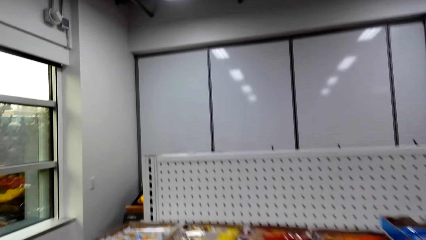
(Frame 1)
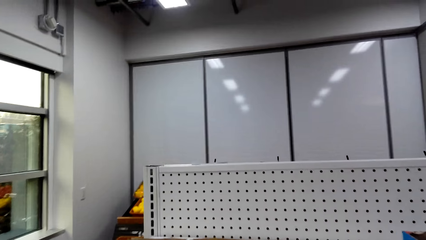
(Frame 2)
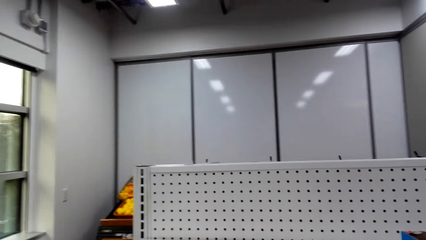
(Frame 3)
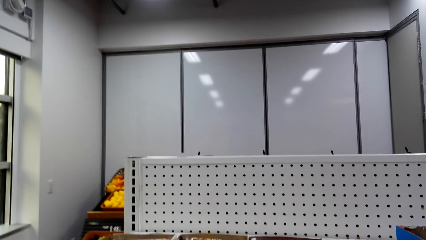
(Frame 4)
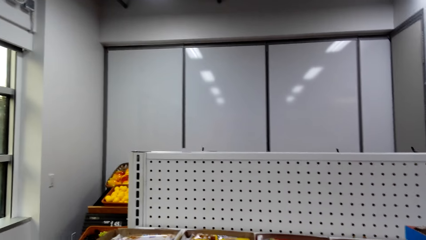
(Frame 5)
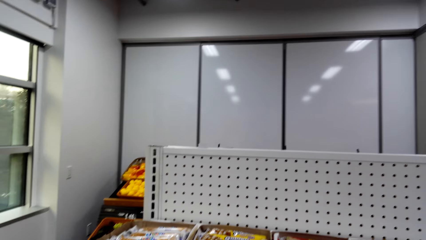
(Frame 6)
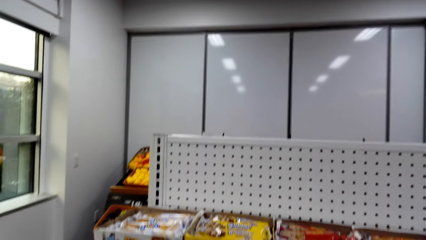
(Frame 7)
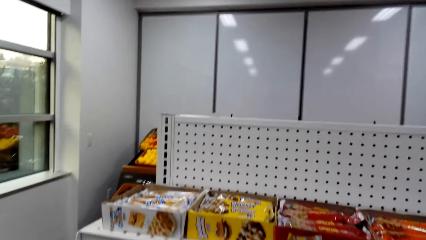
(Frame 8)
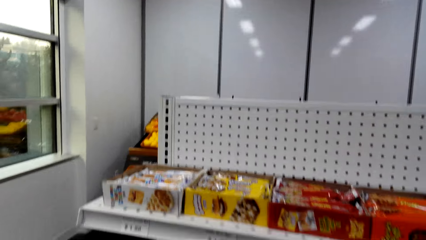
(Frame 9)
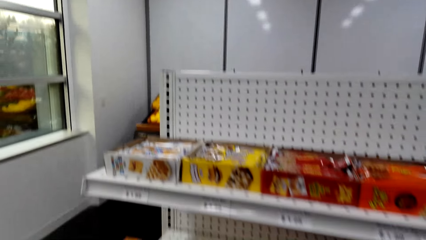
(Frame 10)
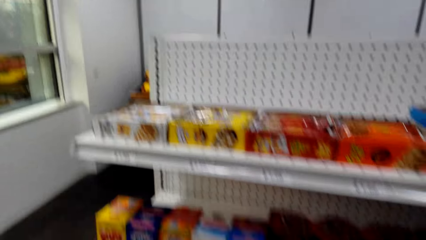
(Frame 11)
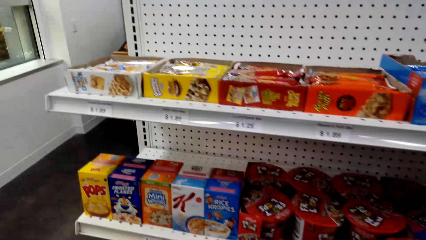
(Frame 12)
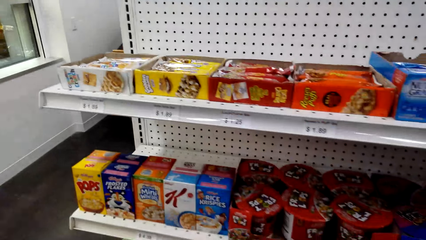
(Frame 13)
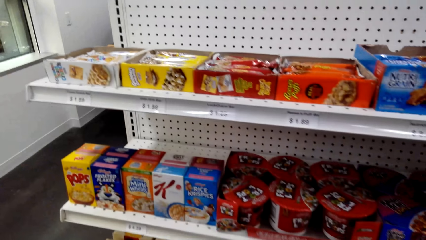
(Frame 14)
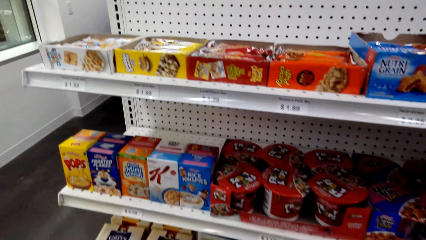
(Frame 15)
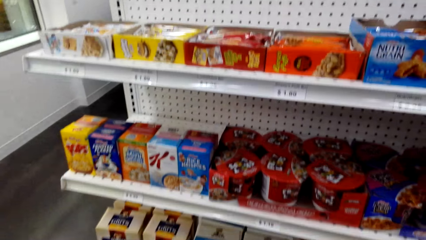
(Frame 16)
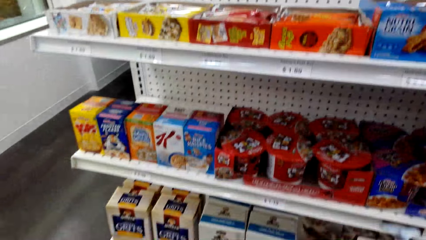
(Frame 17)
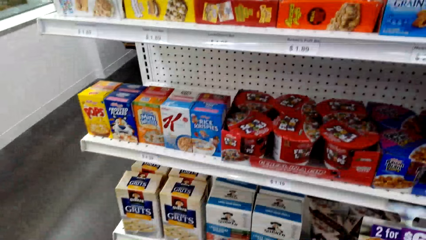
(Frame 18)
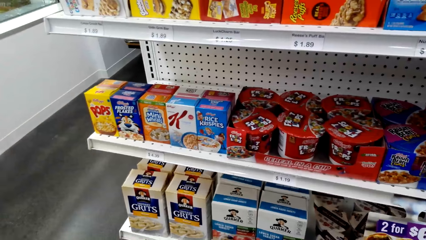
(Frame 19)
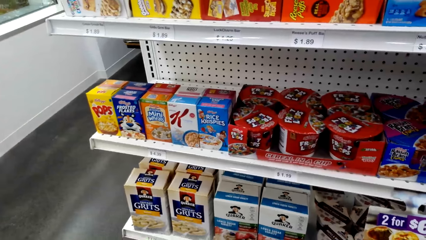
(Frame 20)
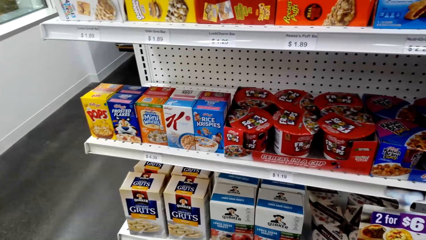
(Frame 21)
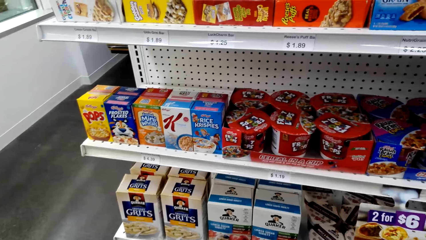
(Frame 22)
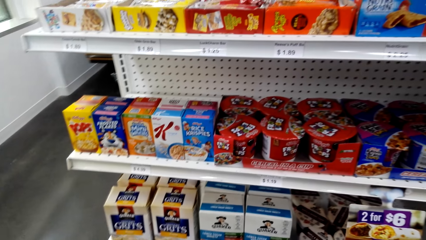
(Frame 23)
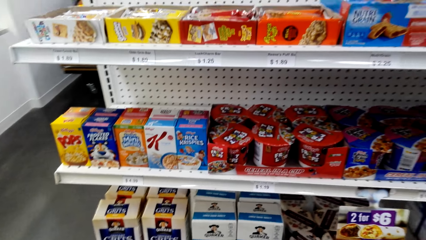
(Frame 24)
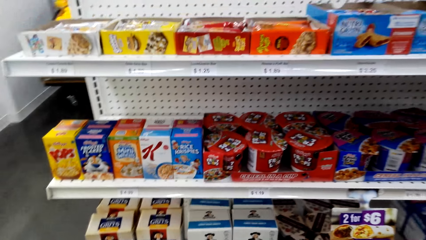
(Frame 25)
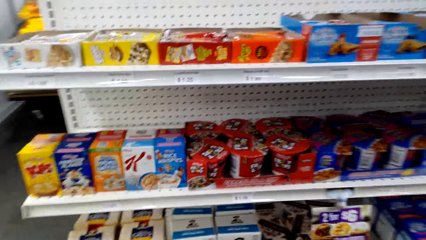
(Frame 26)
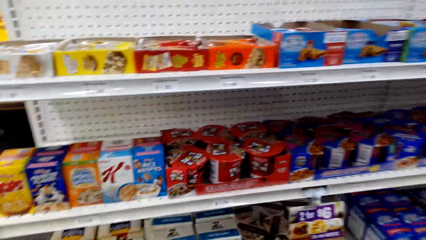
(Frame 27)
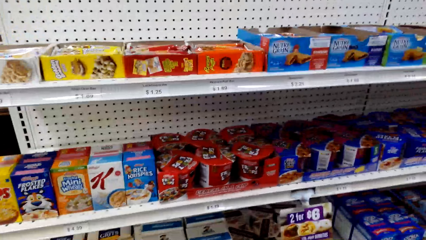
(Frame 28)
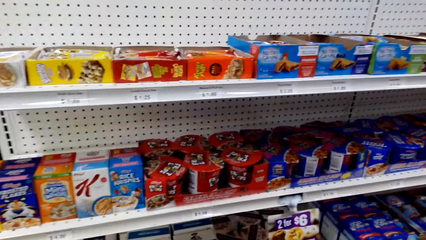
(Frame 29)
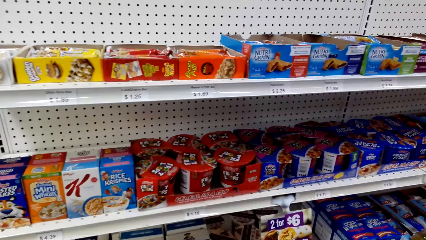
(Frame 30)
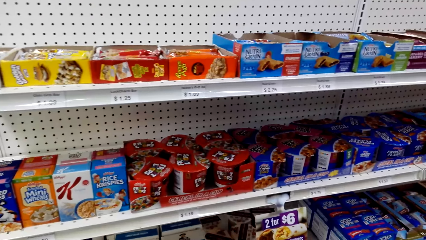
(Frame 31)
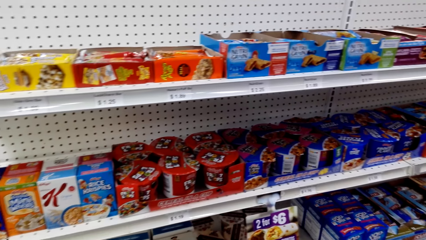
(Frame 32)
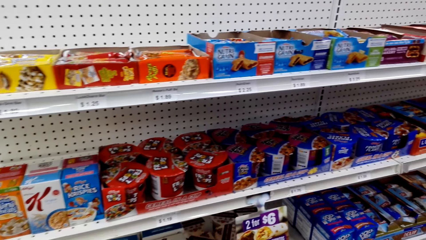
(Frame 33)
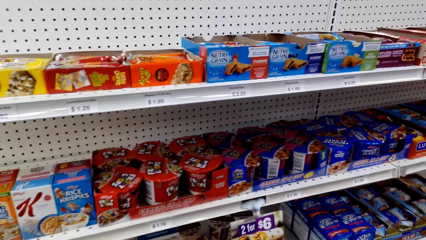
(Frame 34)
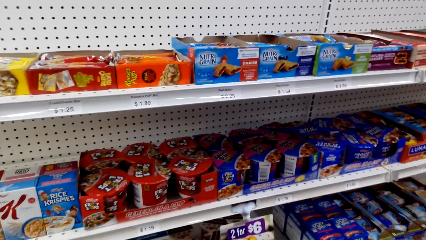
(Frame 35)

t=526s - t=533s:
The camera wearer looks around.

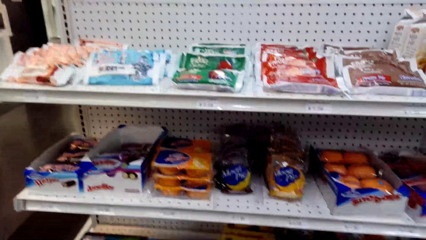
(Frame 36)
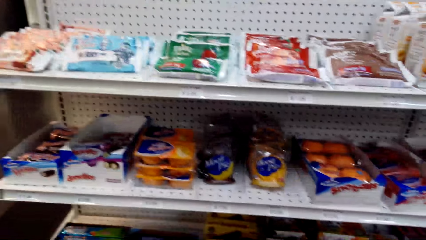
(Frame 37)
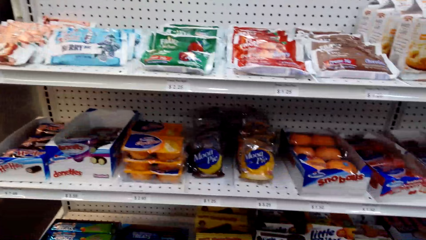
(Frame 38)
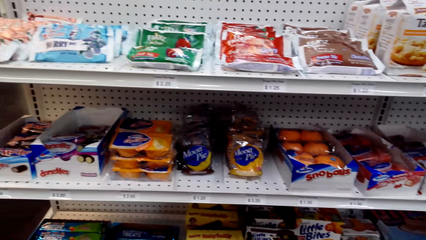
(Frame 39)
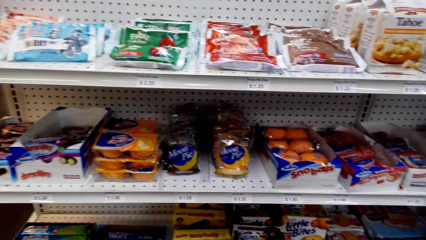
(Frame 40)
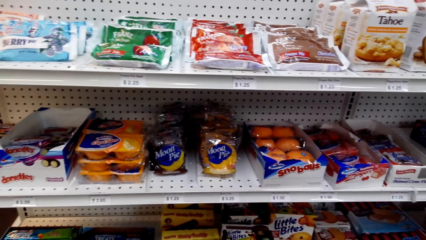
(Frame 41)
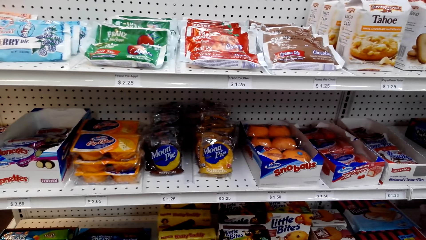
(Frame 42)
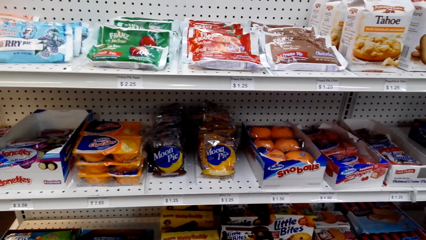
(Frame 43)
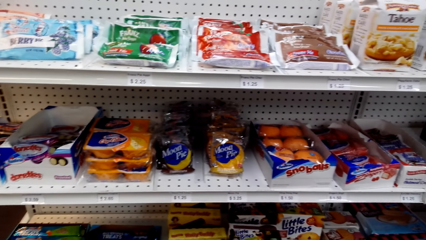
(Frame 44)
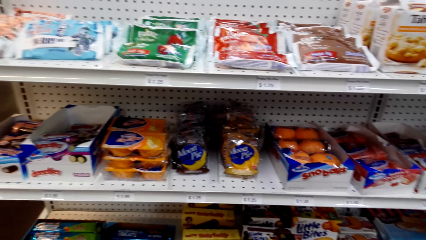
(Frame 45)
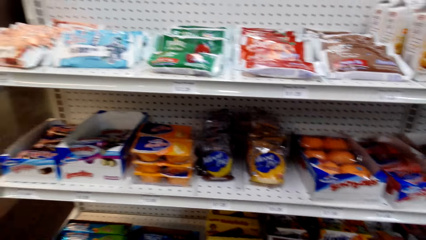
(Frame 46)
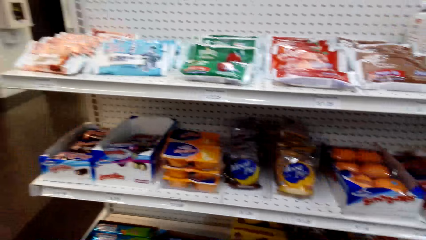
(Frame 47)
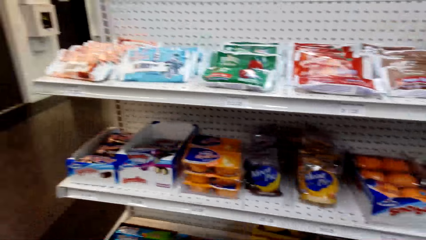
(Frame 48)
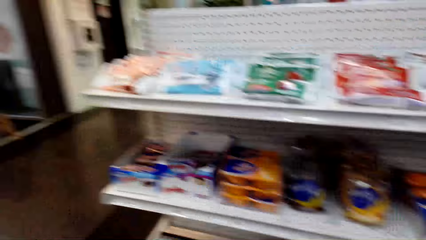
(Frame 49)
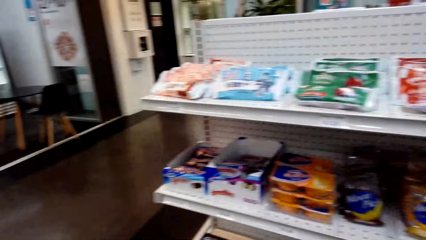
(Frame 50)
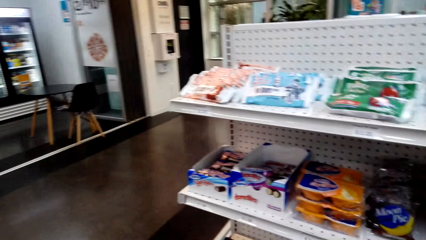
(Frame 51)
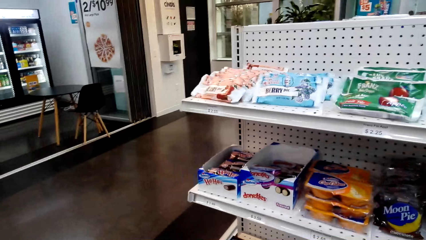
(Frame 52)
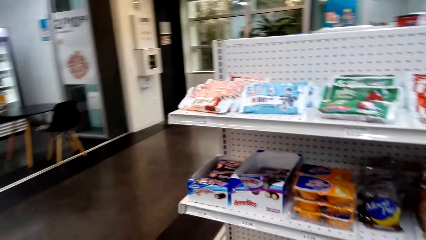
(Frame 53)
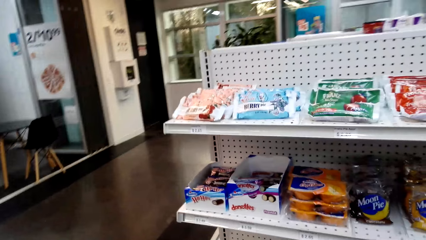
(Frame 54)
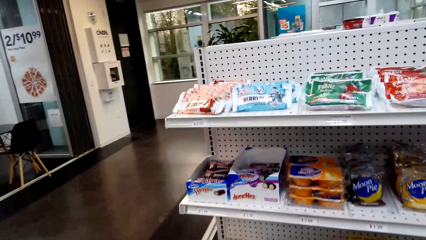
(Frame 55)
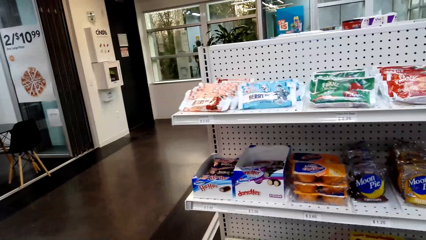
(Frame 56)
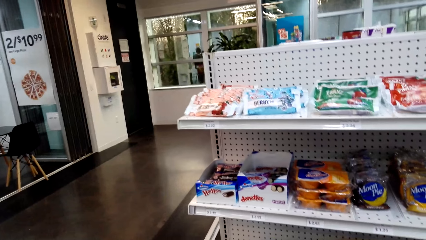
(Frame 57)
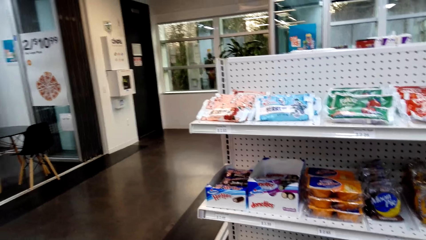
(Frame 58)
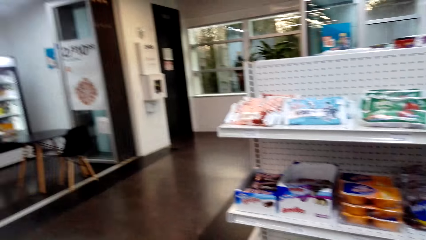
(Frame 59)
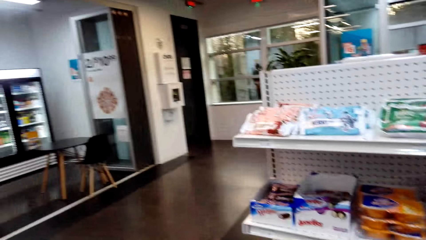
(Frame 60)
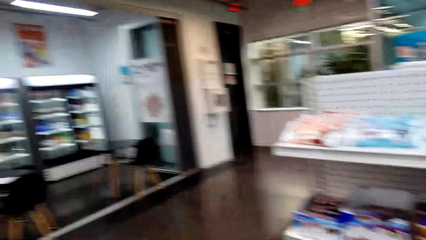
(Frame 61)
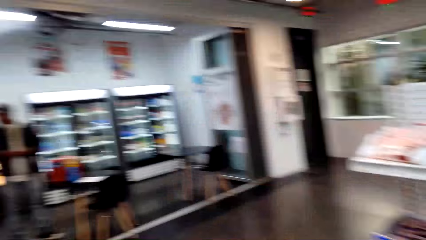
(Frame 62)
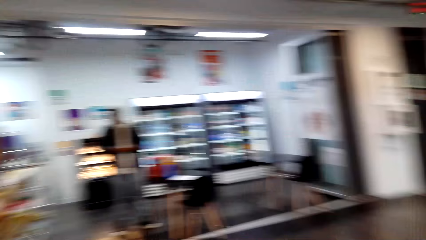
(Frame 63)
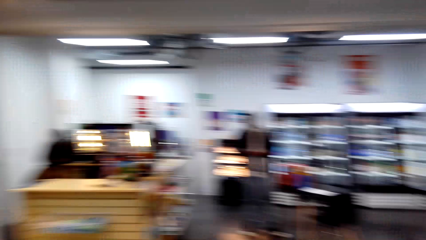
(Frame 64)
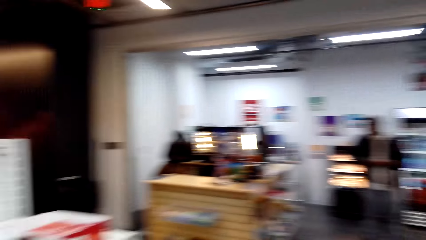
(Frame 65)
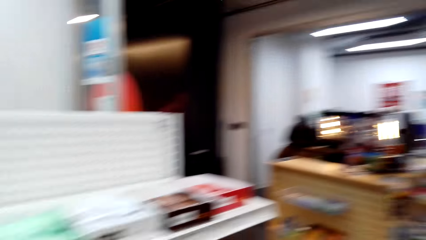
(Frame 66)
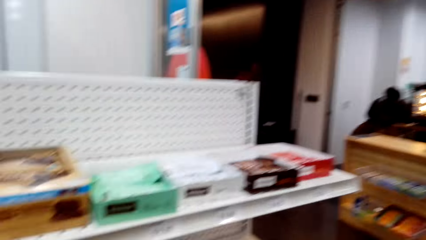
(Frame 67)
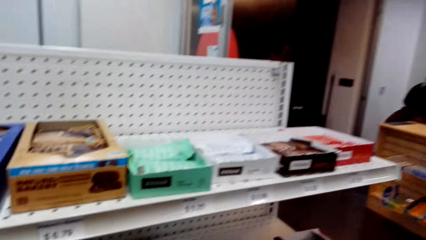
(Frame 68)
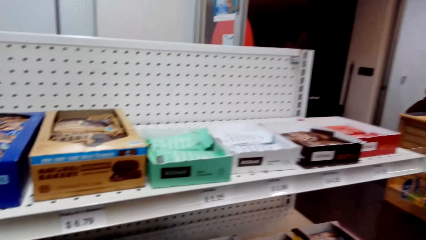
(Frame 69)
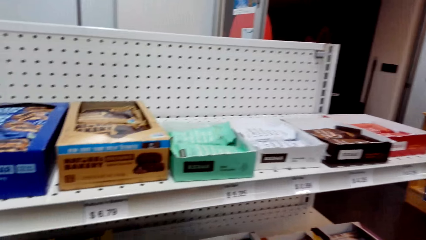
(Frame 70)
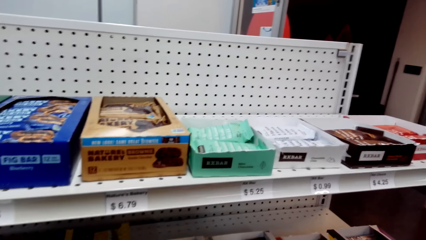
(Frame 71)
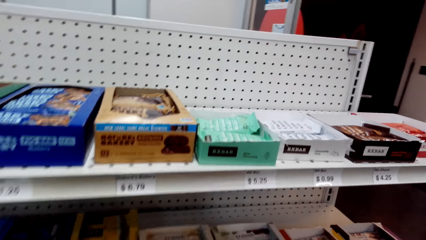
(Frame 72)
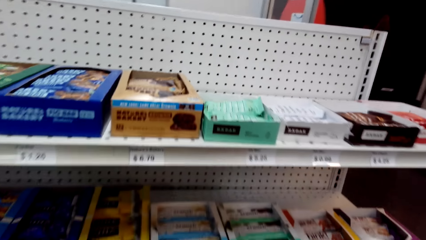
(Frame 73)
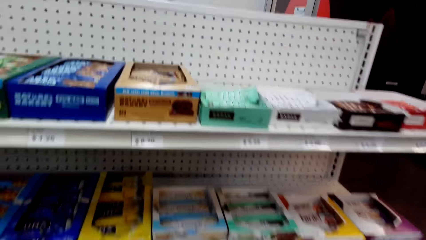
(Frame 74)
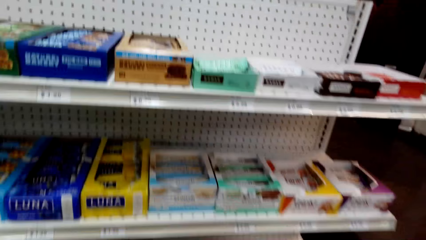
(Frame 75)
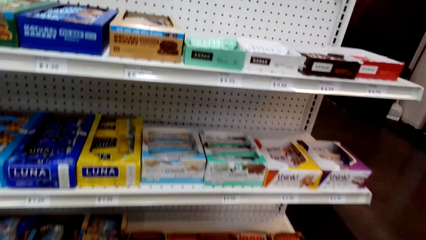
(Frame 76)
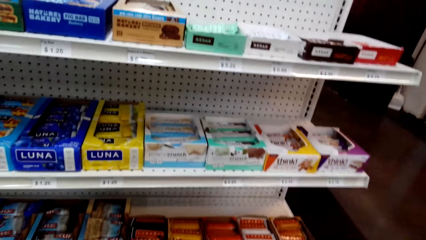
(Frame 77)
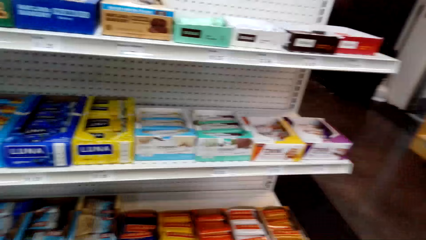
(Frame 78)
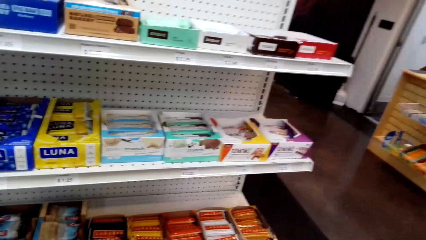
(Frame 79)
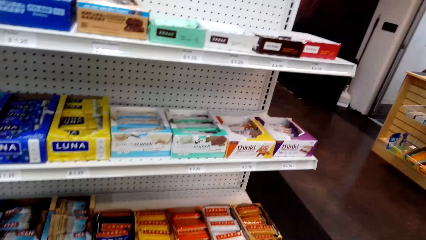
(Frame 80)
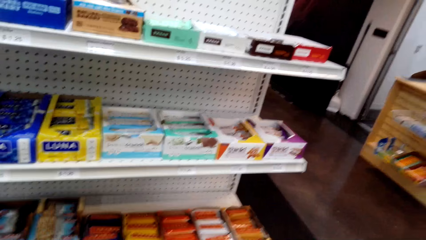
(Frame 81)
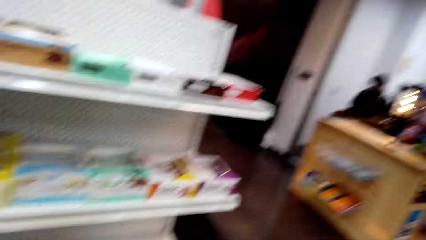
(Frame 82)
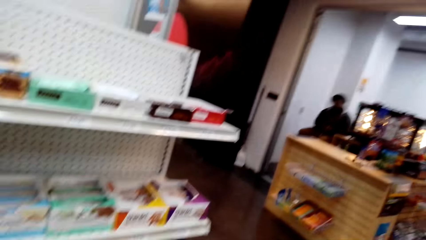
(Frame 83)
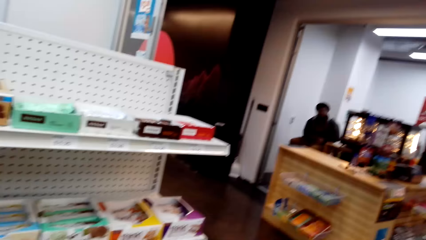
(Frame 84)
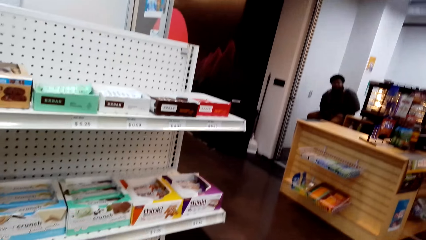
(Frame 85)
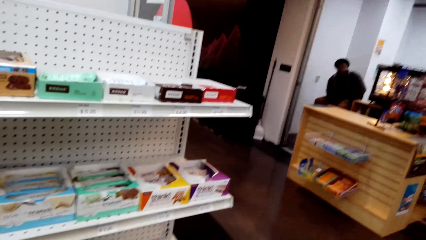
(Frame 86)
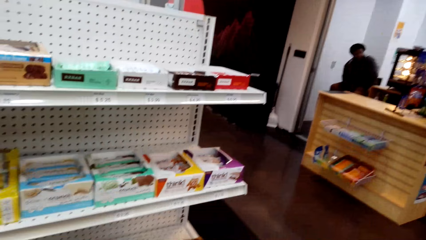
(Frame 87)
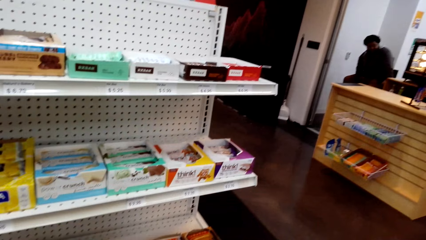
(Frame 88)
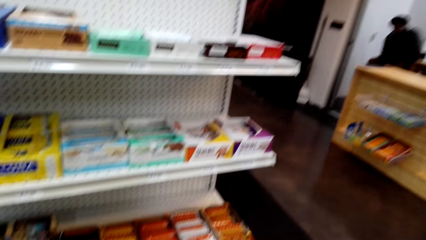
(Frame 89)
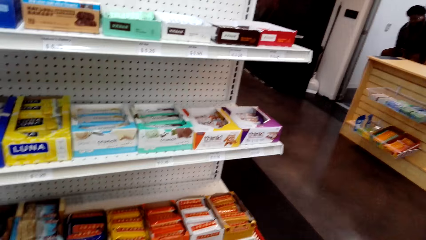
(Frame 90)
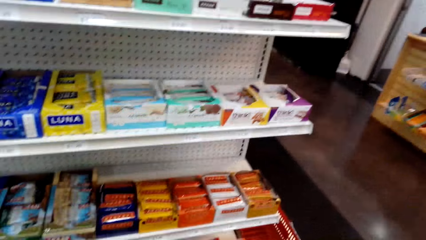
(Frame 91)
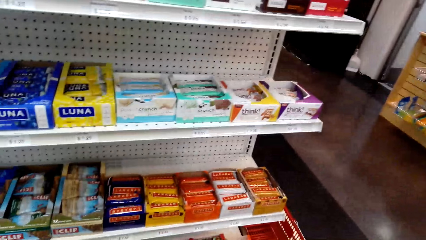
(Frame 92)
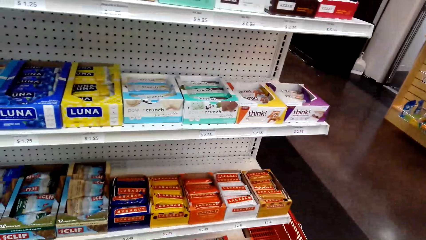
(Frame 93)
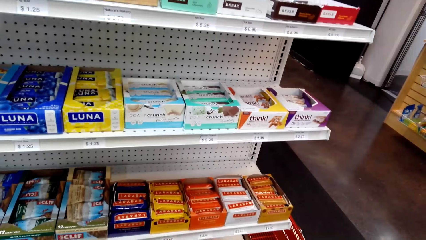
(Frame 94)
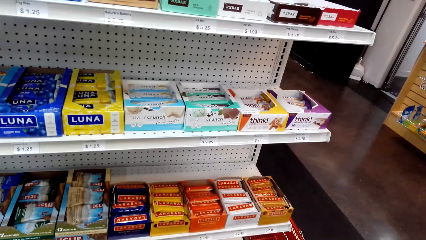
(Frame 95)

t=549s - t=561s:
The camera wearer looks around. They look around the supermarket. They look at the shelf.
